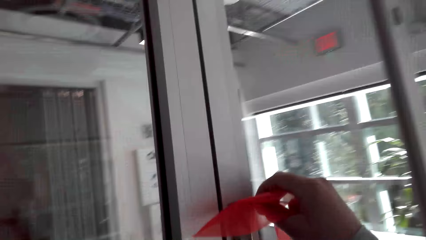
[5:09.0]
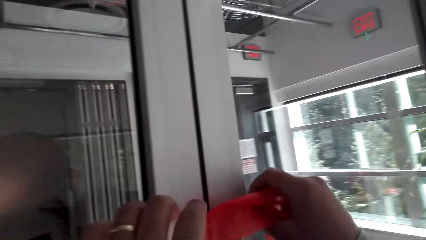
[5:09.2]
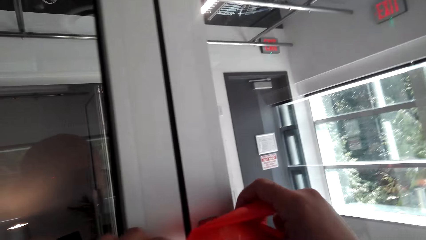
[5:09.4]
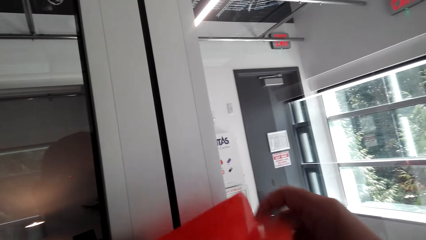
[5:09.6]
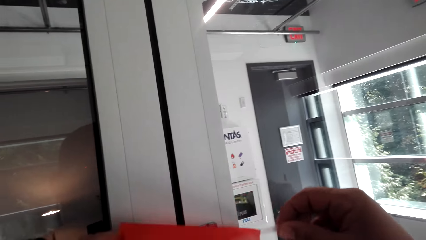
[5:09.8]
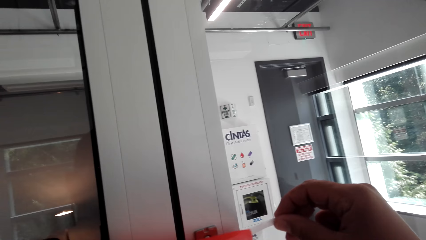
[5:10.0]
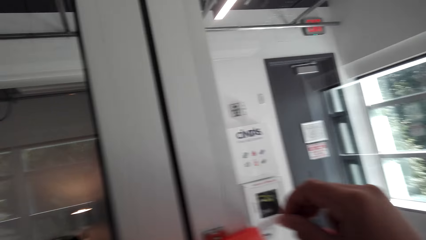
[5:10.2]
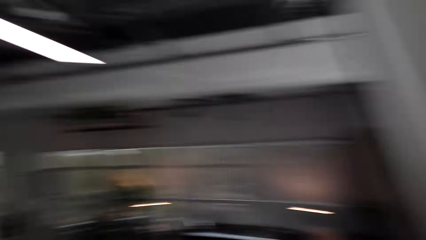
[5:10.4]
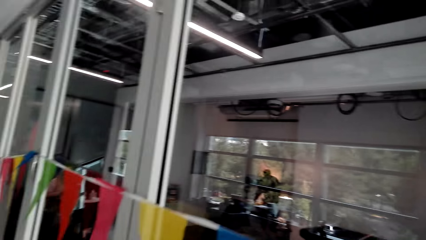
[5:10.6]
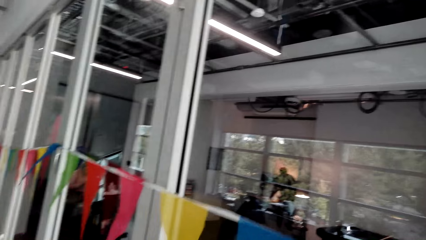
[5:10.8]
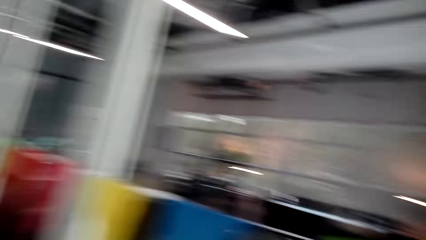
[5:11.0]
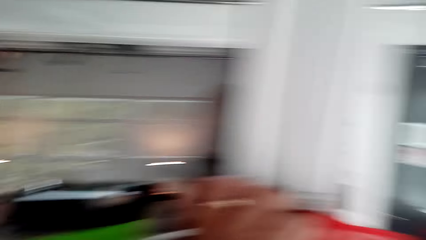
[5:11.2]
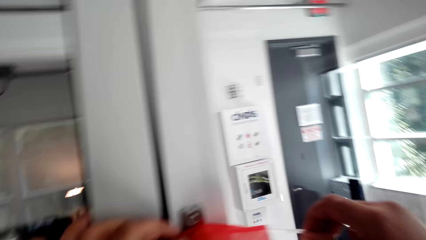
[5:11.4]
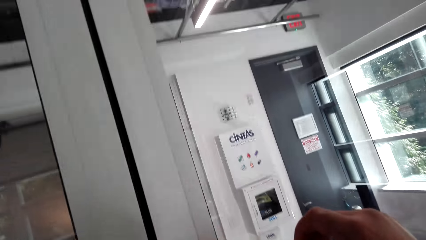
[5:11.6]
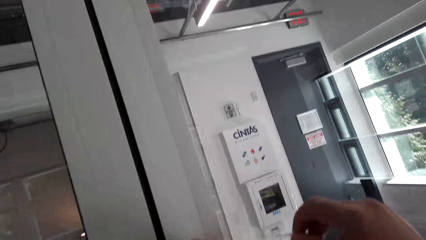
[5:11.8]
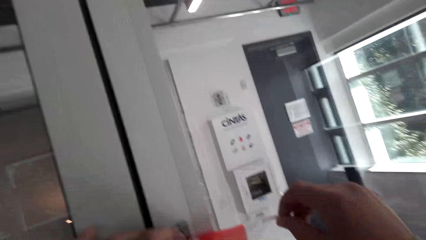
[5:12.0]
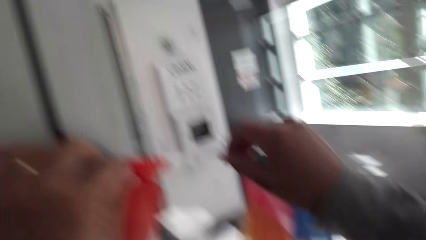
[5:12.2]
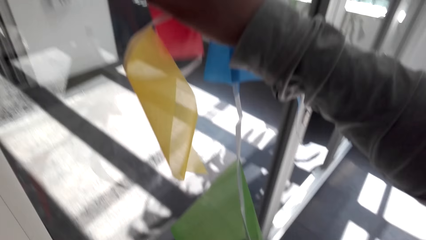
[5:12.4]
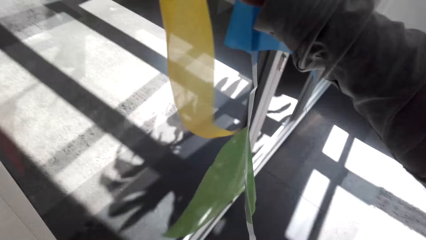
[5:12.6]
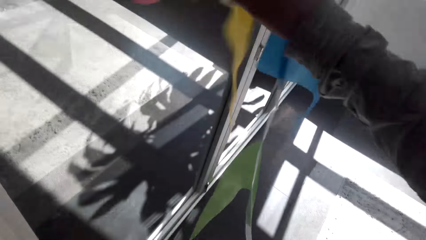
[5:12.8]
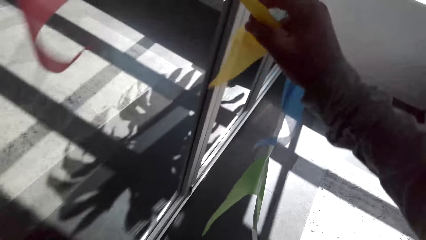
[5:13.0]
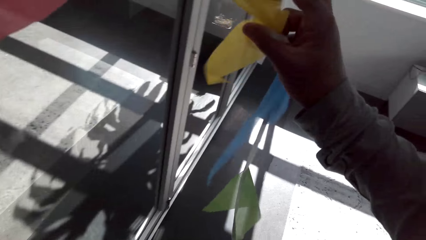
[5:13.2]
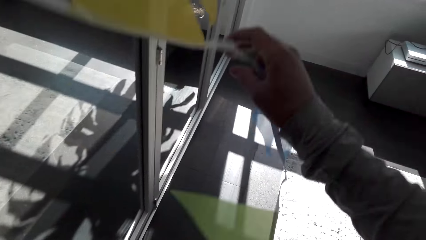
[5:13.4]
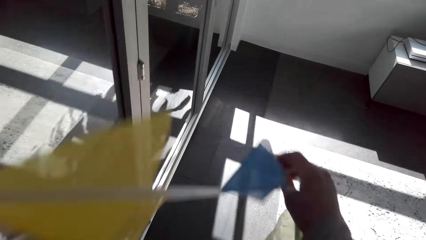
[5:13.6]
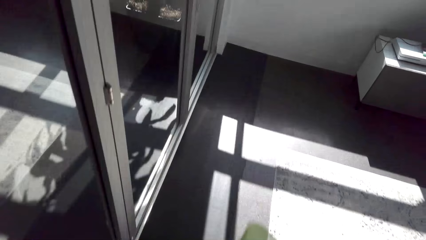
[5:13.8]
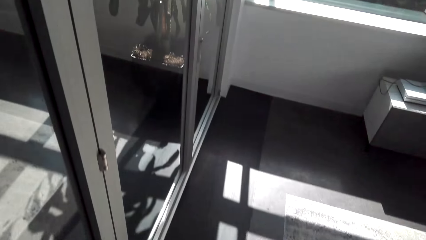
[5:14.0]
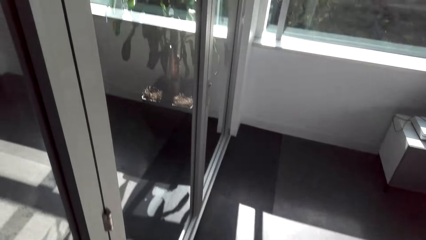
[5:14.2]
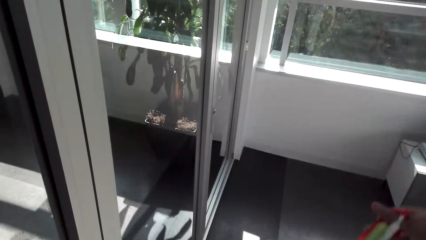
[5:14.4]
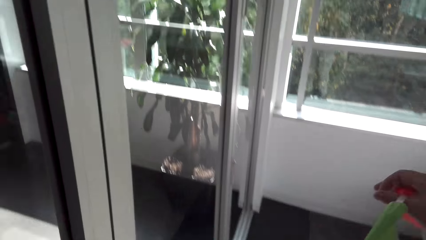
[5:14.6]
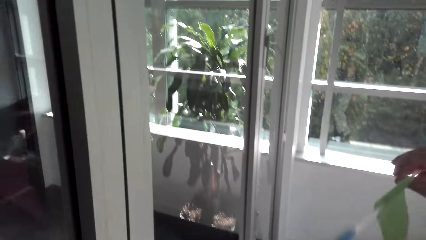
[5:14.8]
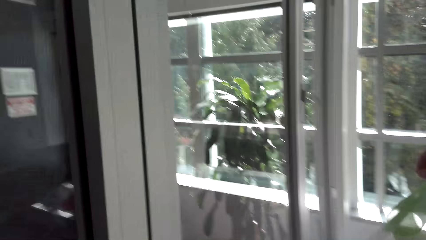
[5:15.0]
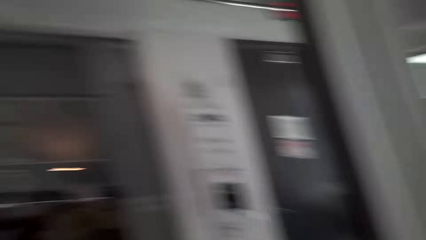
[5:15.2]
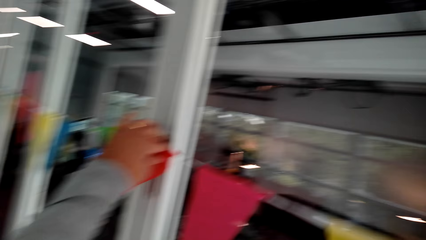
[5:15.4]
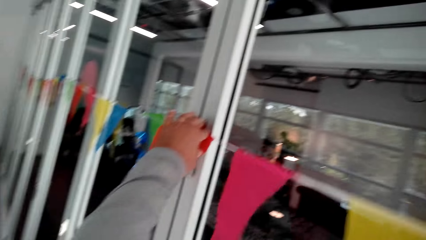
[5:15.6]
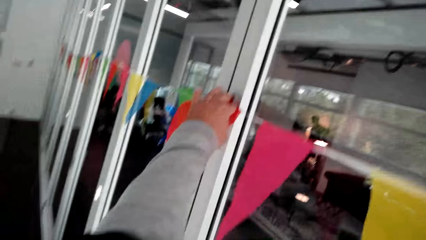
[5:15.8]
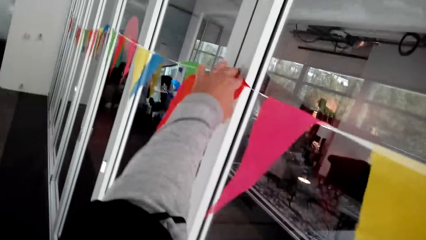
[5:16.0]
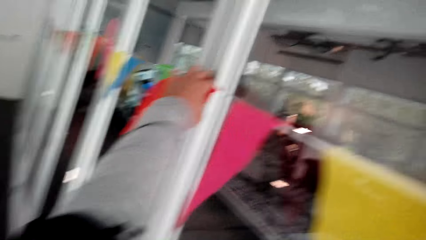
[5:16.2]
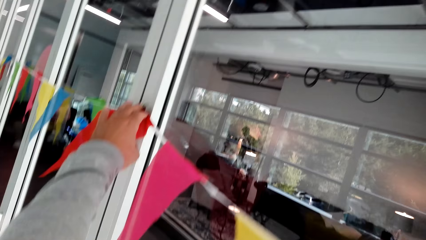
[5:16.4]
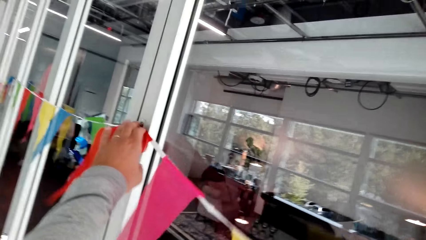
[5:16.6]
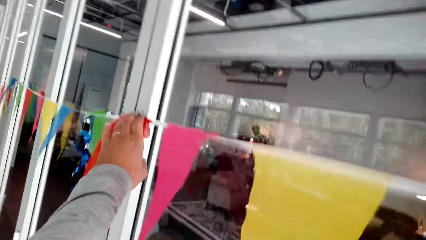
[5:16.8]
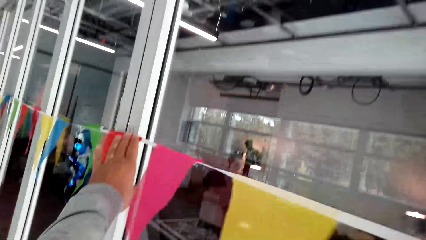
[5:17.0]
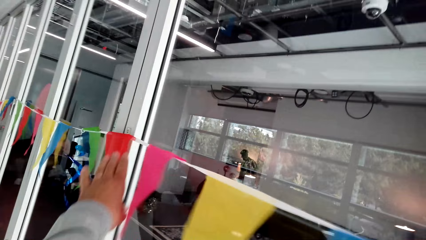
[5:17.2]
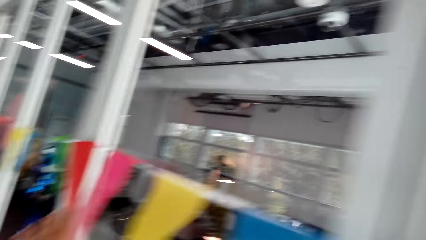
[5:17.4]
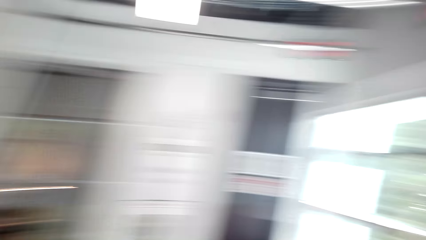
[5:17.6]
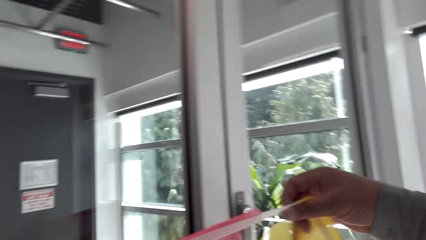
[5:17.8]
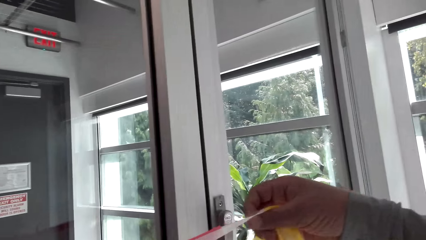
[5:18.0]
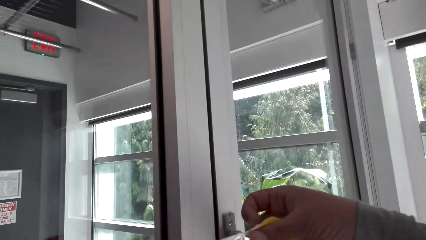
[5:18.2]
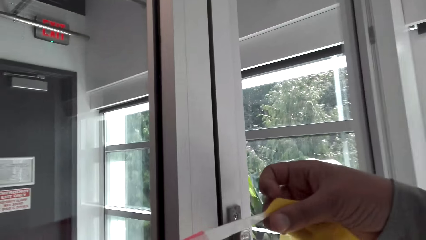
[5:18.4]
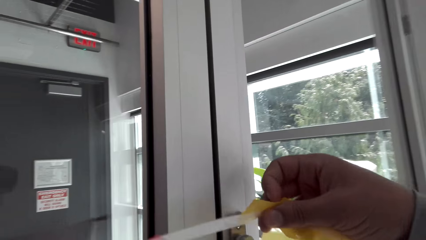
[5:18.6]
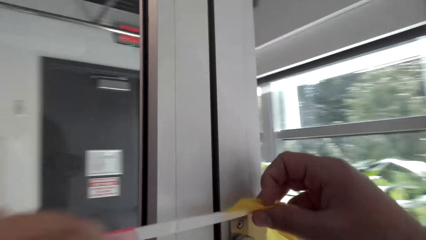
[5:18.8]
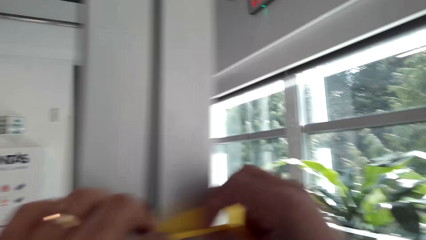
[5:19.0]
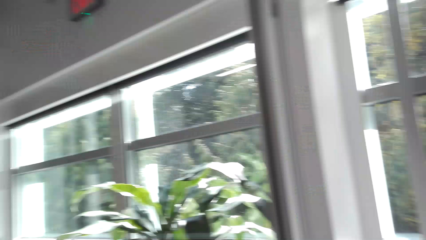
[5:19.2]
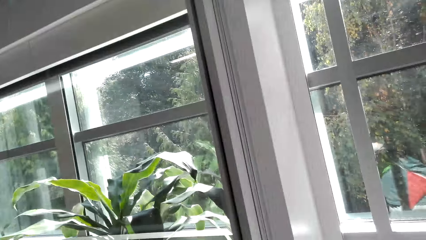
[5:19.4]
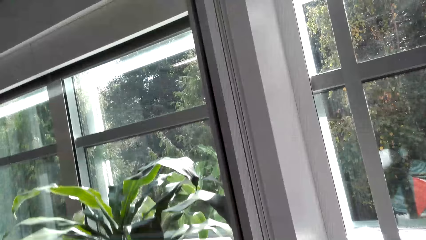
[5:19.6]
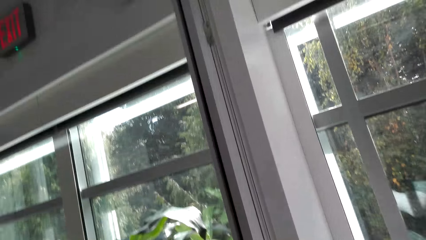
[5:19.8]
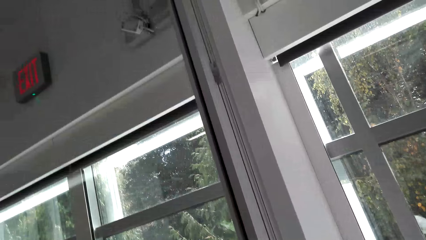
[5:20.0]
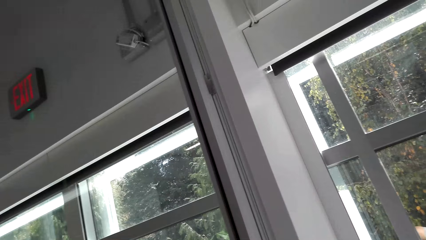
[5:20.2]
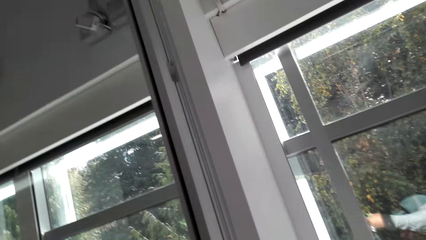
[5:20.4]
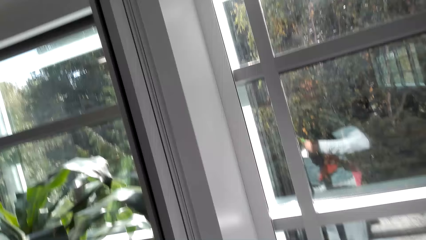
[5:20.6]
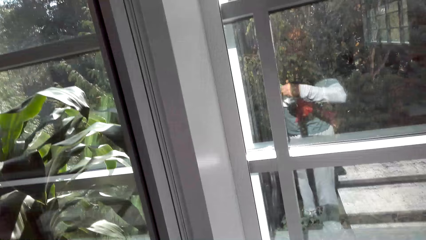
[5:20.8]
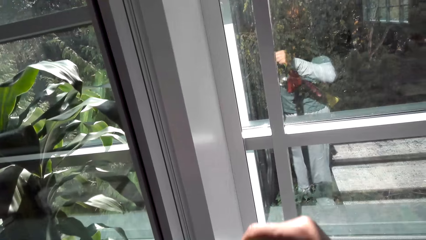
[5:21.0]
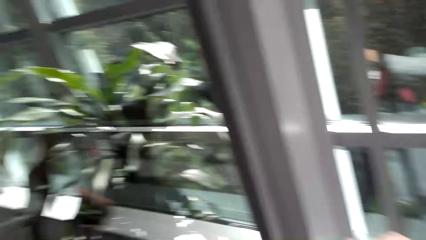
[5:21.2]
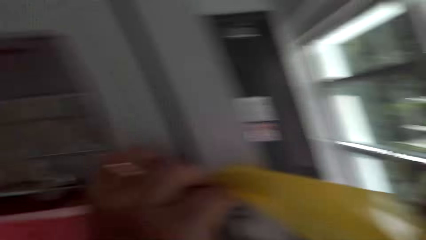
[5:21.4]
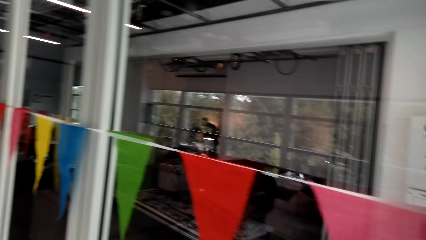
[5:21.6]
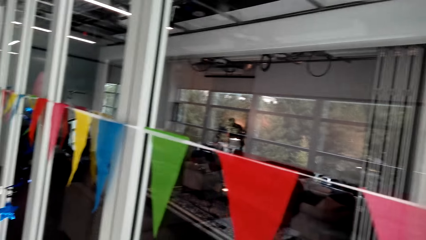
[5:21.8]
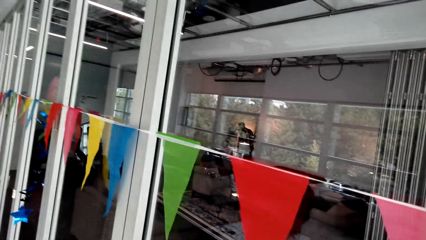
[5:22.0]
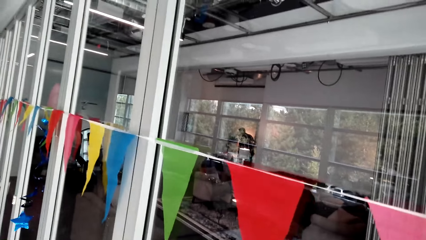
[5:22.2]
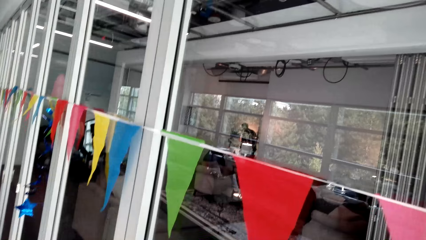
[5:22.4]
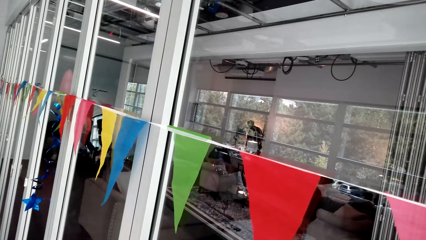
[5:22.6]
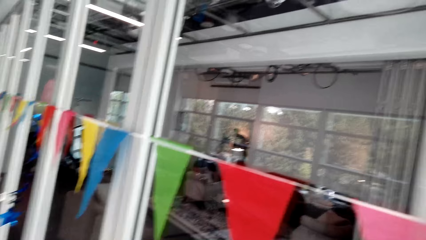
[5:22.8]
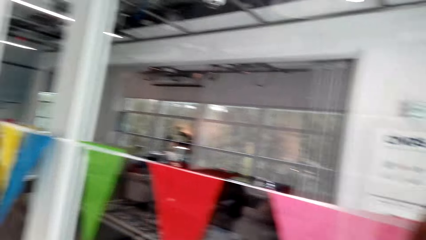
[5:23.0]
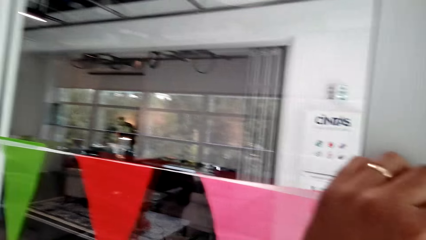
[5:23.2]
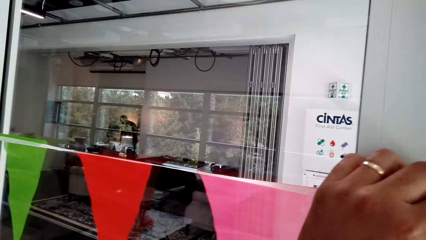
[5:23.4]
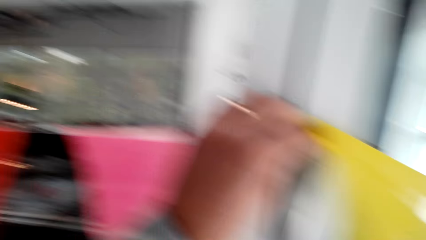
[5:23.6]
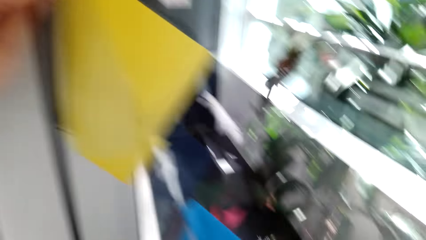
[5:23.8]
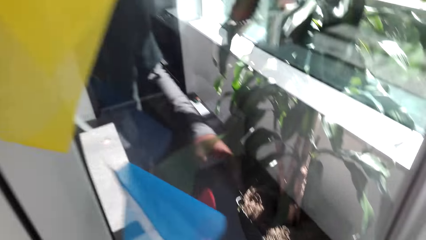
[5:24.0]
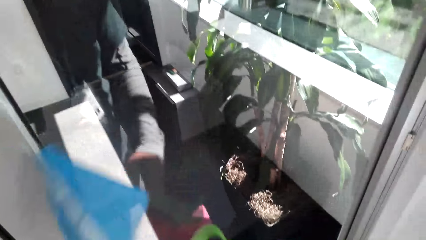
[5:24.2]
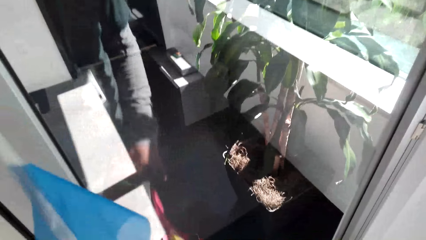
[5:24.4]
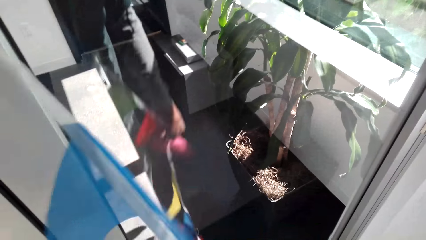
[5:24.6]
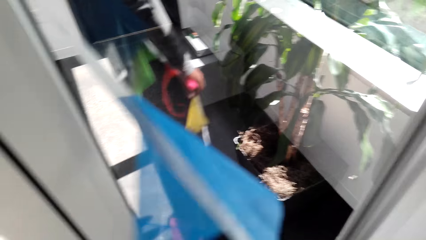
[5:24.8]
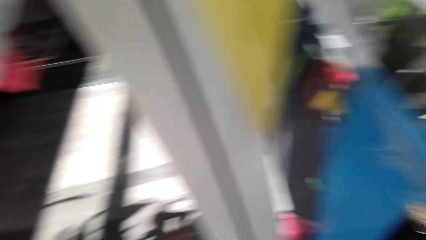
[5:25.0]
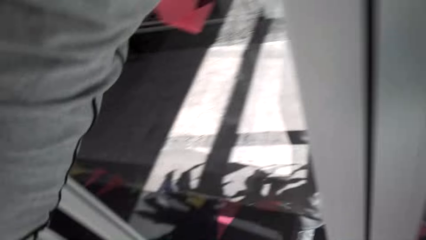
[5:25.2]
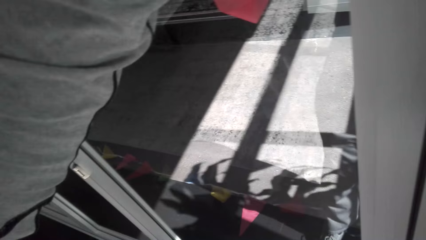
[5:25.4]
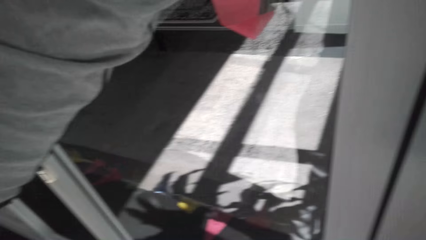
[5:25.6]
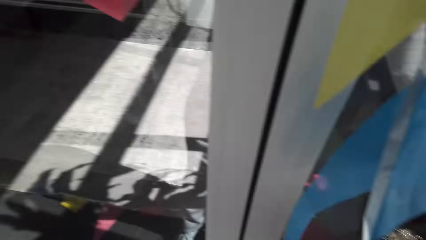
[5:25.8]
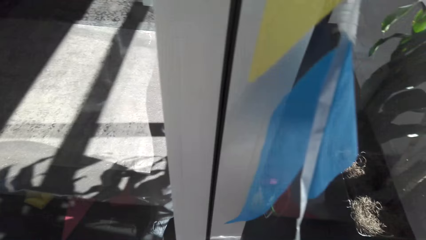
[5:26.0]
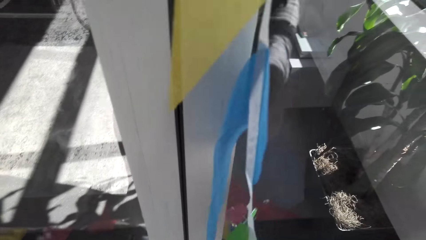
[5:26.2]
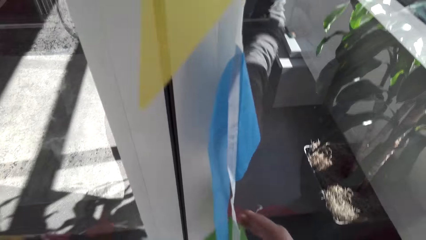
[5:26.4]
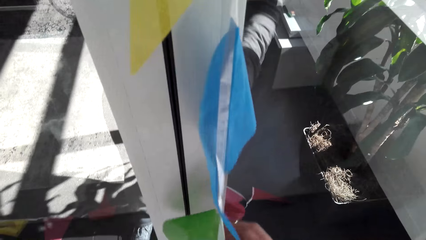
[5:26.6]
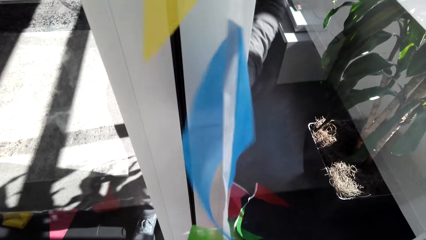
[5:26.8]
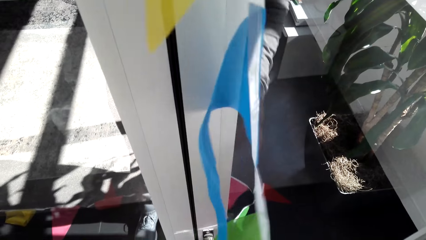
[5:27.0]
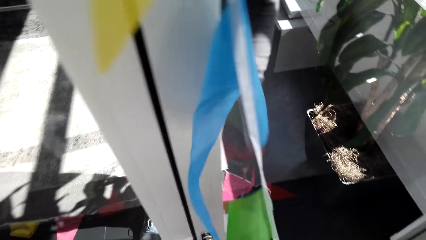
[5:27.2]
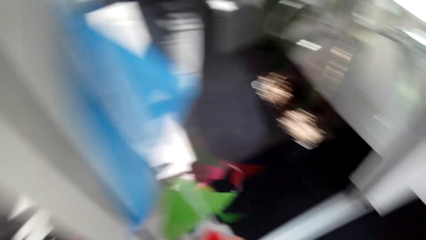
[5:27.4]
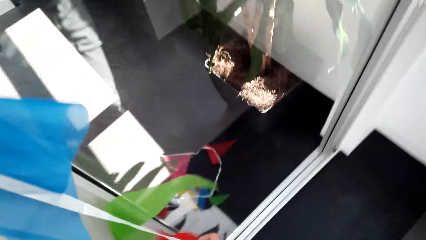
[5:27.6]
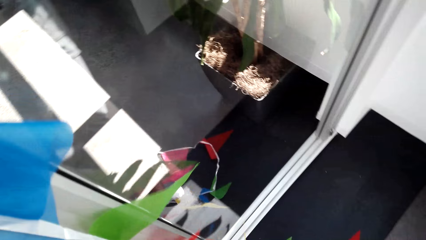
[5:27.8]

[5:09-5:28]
The camera wearer hangs the decoration flags on a door handle. They look at the decoration flags, walk, and hold the decoration flags. They touch a string of kites. They hang the decoration flags on the door handle. They look around.
